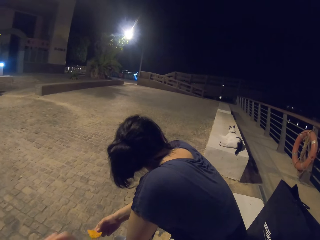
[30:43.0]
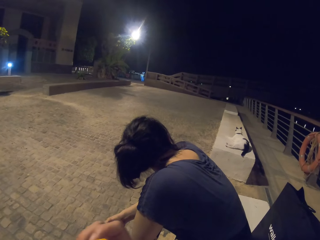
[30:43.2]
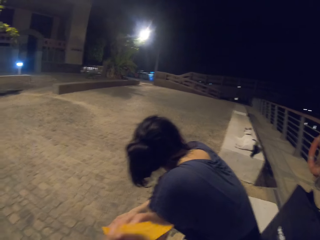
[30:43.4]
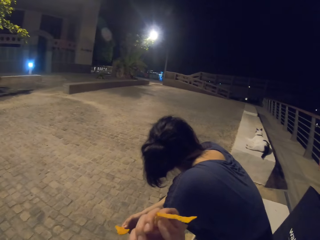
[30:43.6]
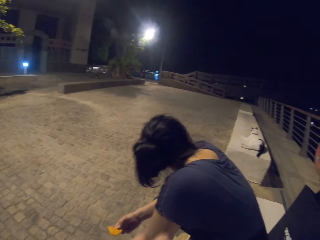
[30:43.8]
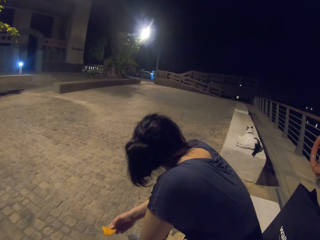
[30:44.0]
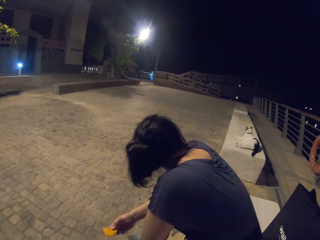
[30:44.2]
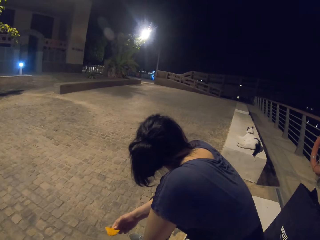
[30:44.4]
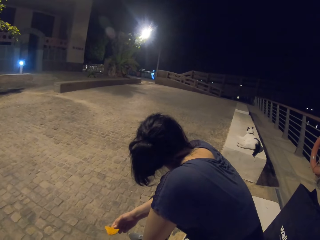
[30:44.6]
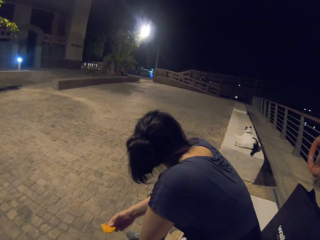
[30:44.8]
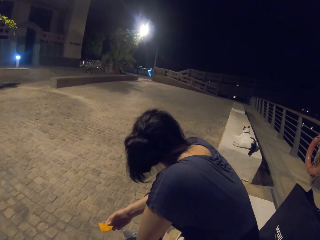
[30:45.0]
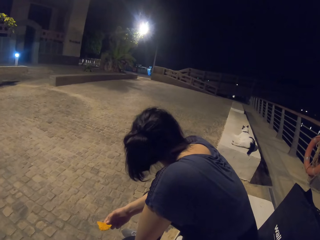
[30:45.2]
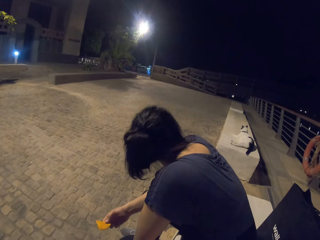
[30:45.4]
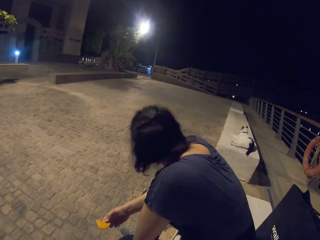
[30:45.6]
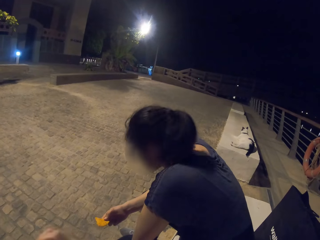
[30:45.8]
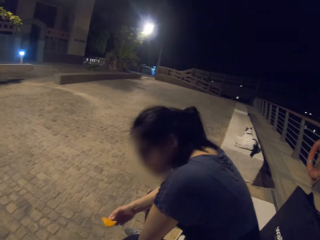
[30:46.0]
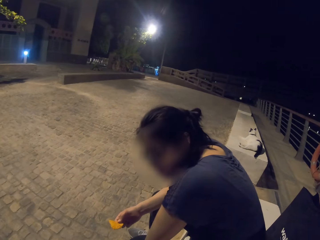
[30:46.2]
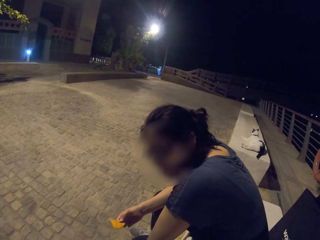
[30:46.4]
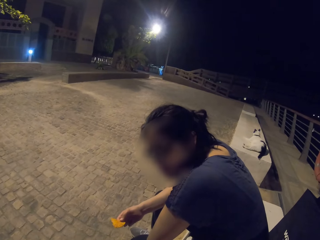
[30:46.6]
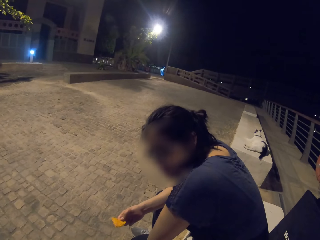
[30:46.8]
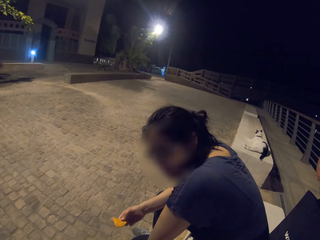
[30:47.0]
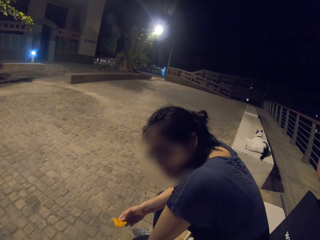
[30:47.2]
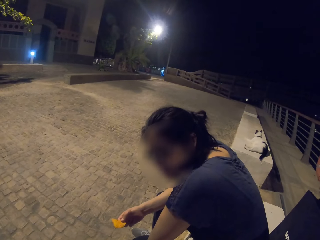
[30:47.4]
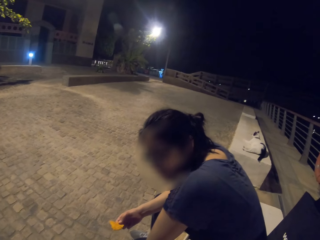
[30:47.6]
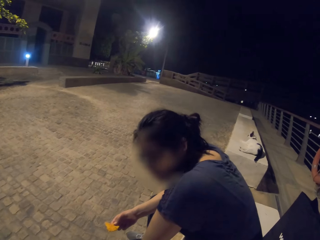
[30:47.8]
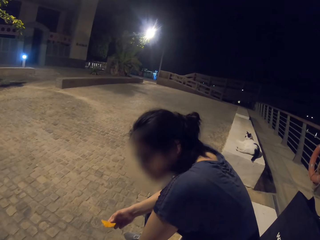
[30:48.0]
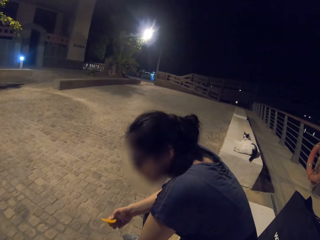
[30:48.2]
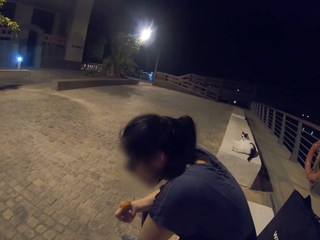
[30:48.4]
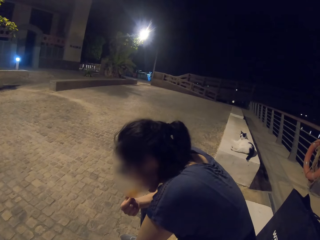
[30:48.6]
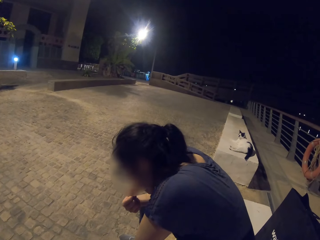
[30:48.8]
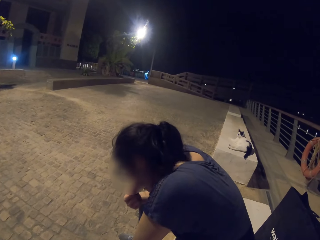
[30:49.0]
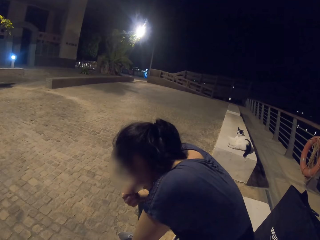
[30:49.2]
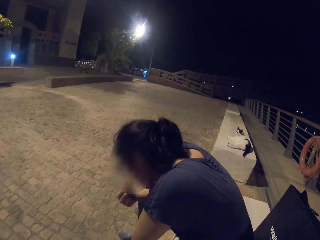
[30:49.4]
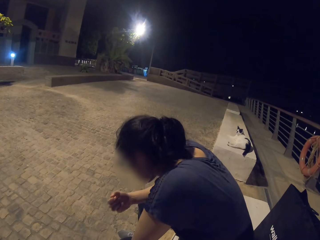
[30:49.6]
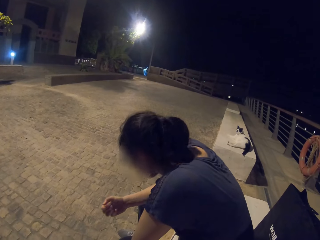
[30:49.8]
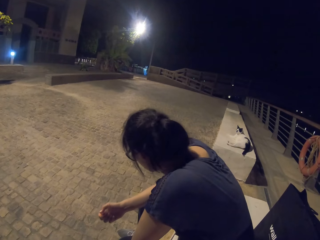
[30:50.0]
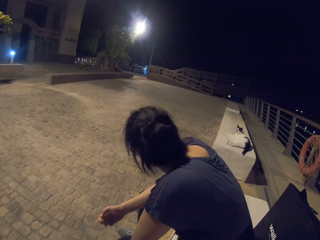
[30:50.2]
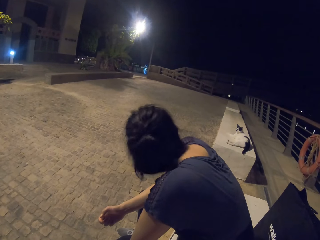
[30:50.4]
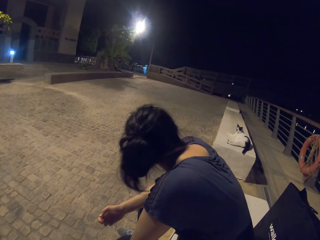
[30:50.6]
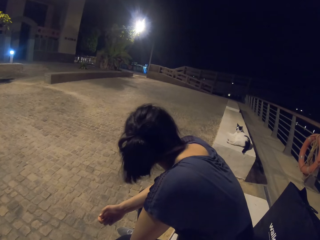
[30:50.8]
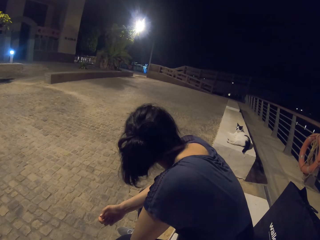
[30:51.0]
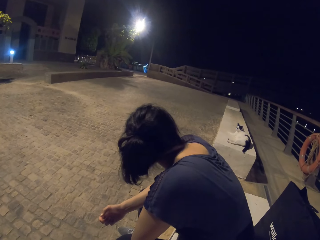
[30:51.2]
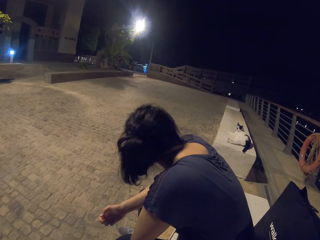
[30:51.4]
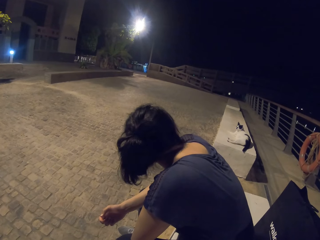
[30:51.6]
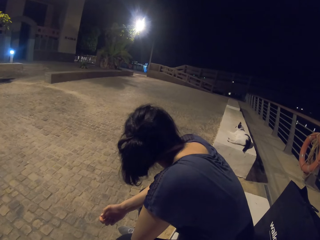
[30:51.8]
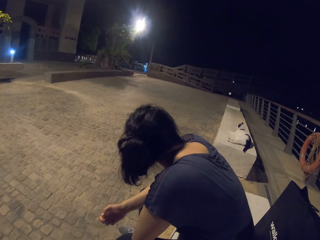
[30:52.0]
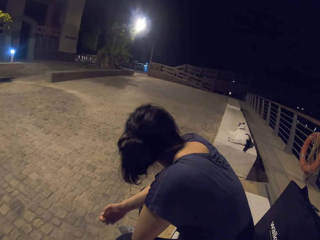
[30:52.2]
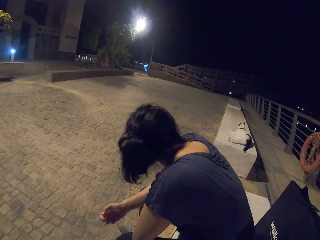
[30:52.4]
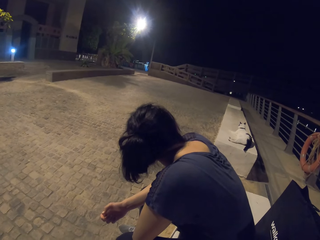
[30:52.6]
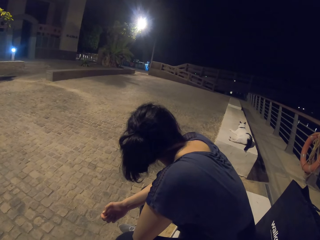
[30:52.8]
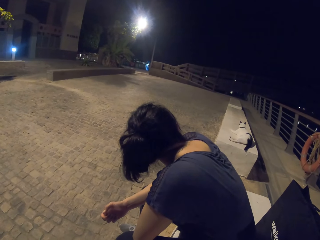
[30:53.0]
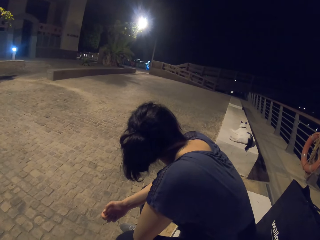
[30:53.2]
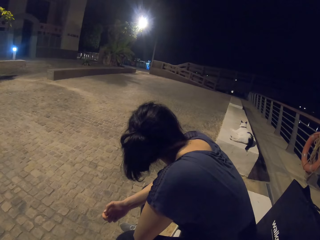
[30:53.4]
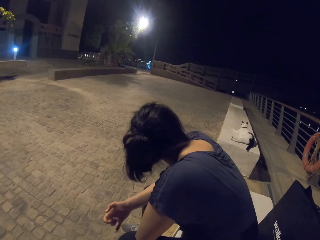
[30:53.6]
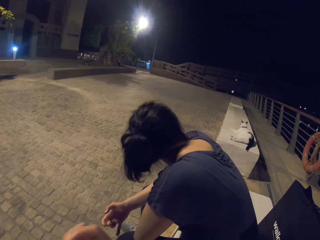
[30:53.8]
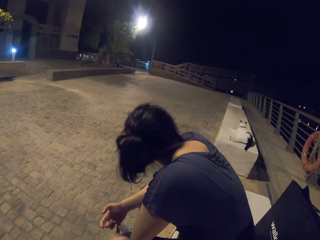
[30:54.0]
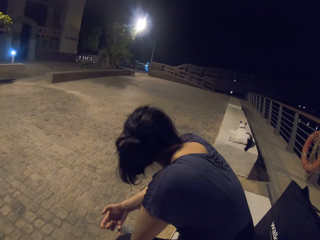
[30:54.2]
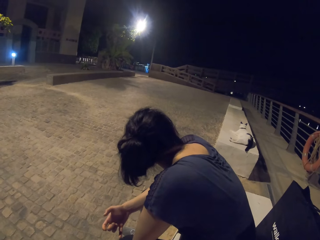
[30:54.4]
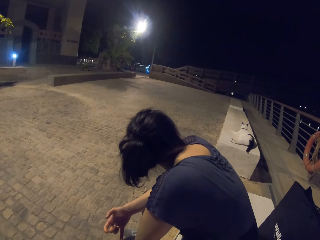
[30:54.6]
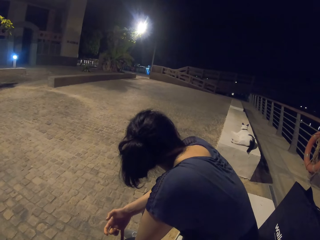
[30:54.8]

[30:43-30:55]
The camera wearer gestures with his hand. A woman eats the crisp.

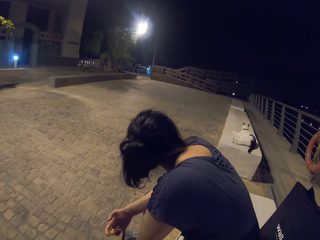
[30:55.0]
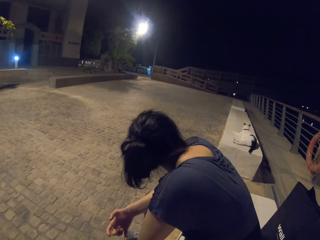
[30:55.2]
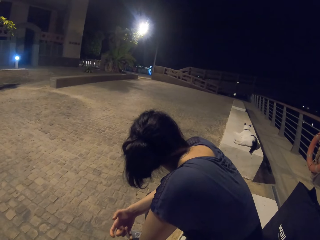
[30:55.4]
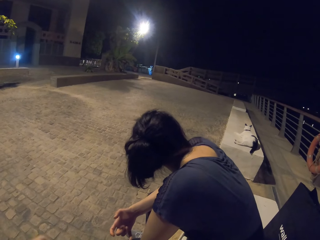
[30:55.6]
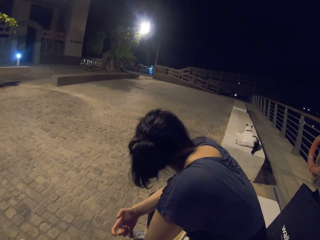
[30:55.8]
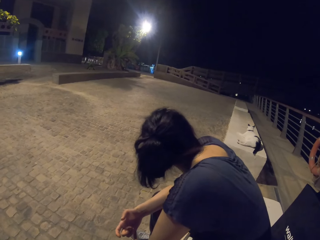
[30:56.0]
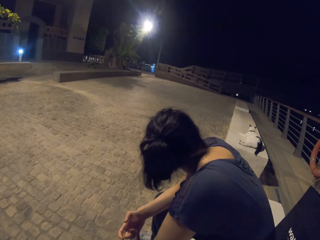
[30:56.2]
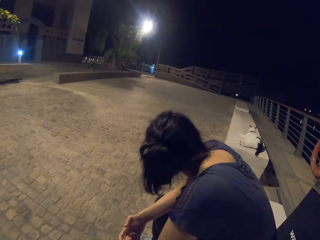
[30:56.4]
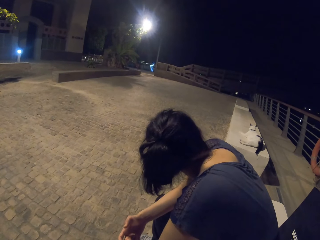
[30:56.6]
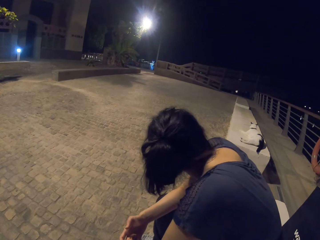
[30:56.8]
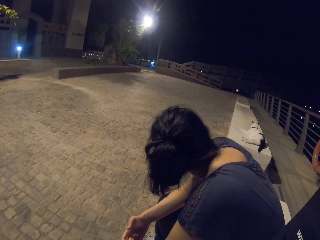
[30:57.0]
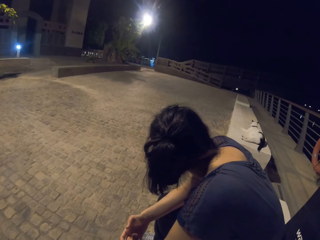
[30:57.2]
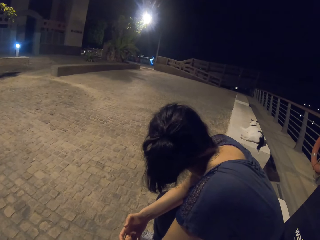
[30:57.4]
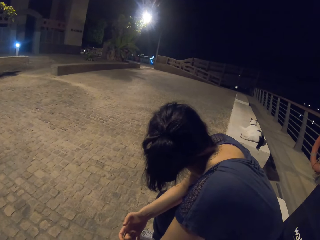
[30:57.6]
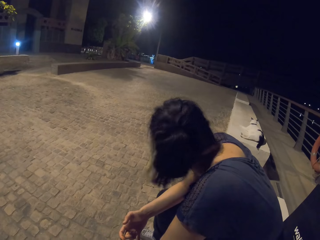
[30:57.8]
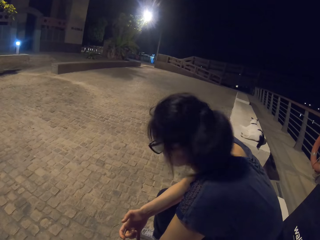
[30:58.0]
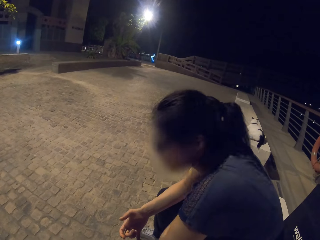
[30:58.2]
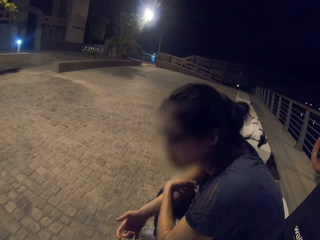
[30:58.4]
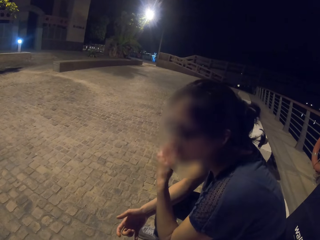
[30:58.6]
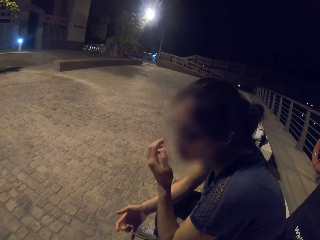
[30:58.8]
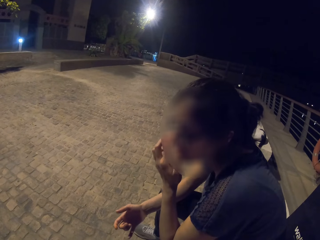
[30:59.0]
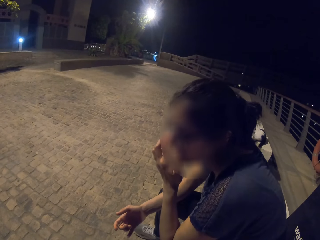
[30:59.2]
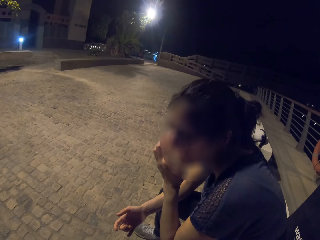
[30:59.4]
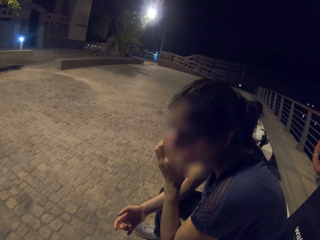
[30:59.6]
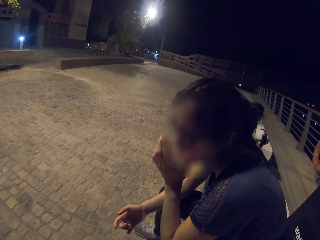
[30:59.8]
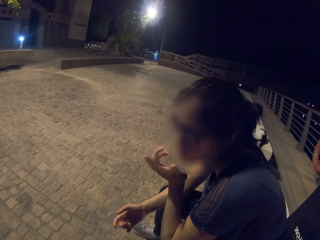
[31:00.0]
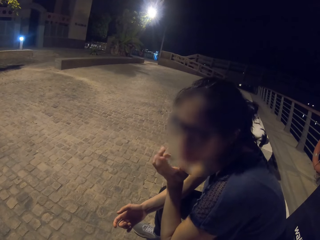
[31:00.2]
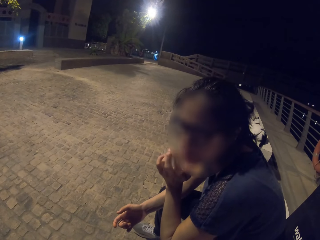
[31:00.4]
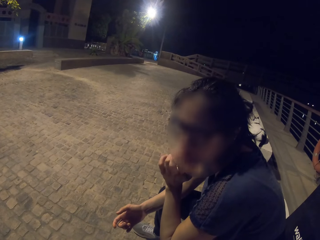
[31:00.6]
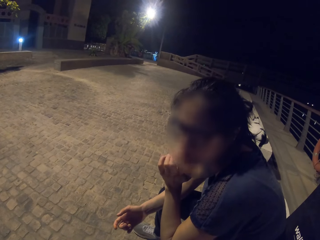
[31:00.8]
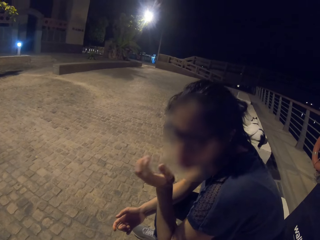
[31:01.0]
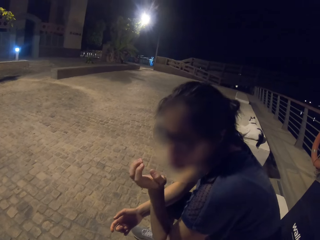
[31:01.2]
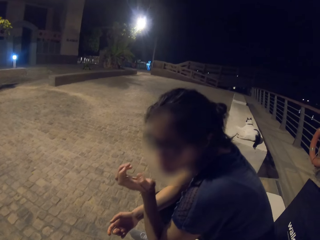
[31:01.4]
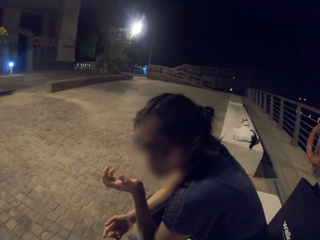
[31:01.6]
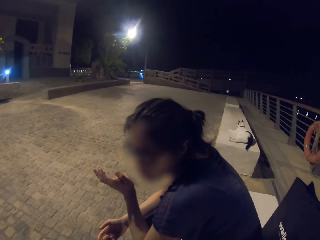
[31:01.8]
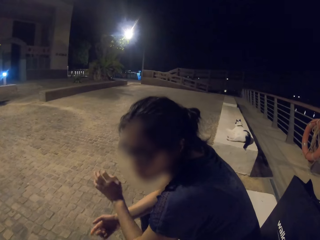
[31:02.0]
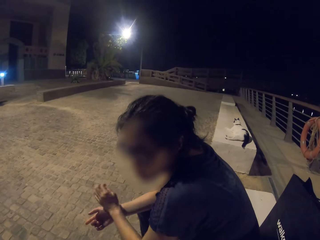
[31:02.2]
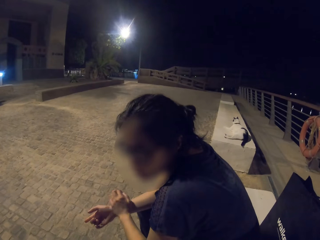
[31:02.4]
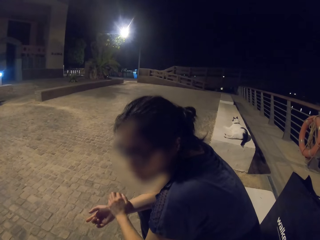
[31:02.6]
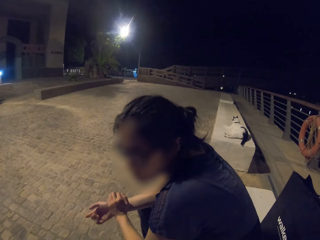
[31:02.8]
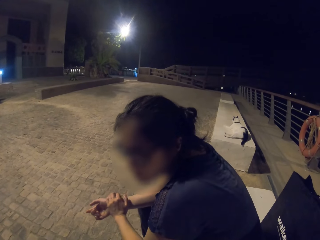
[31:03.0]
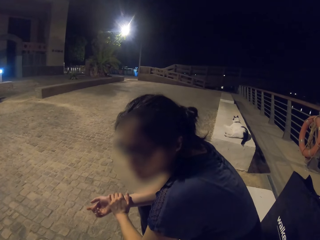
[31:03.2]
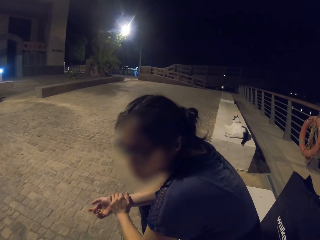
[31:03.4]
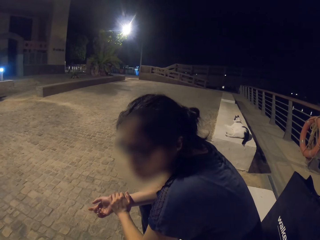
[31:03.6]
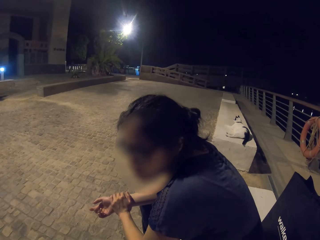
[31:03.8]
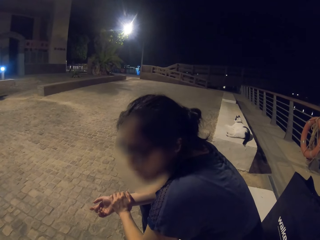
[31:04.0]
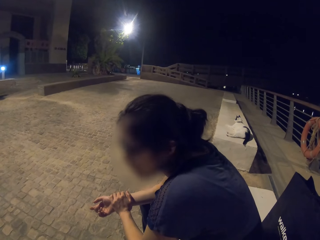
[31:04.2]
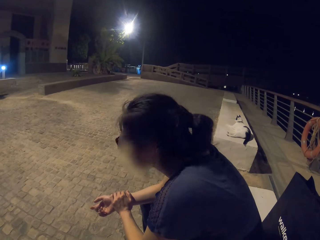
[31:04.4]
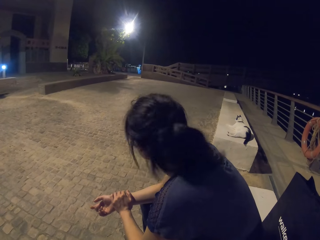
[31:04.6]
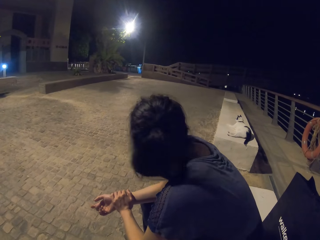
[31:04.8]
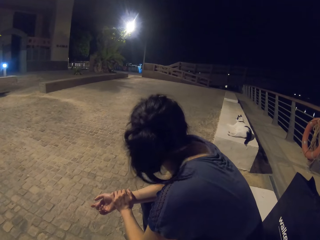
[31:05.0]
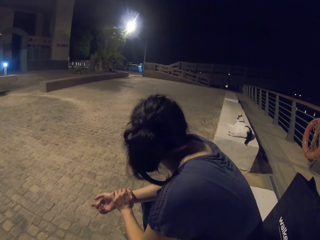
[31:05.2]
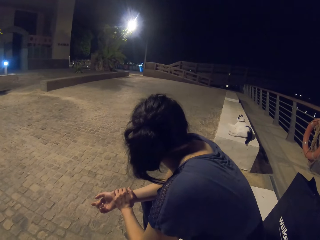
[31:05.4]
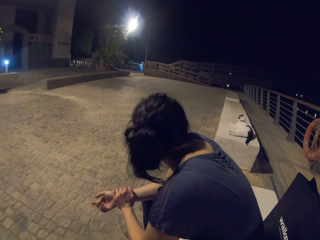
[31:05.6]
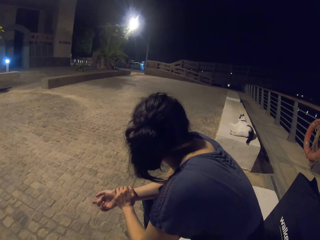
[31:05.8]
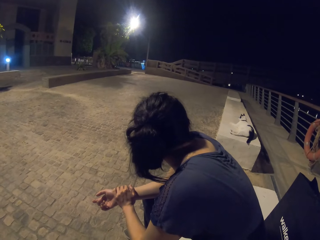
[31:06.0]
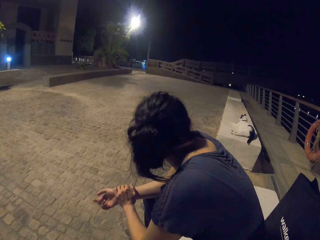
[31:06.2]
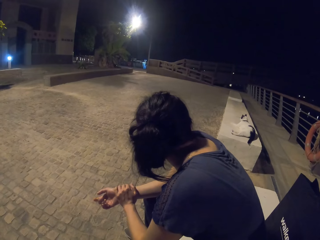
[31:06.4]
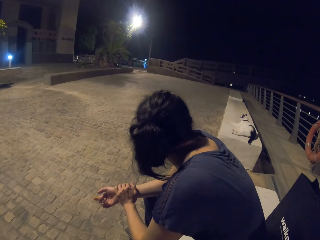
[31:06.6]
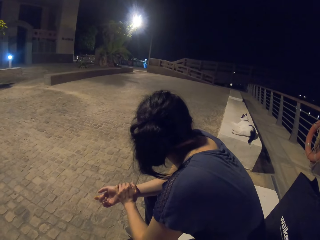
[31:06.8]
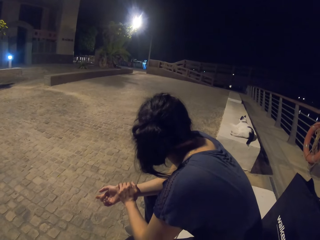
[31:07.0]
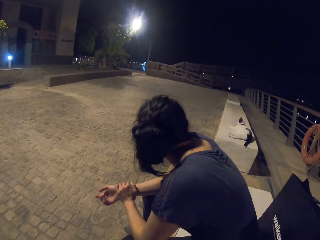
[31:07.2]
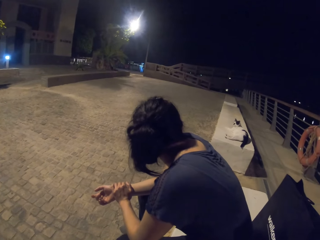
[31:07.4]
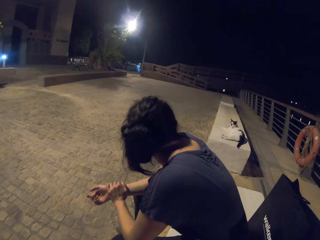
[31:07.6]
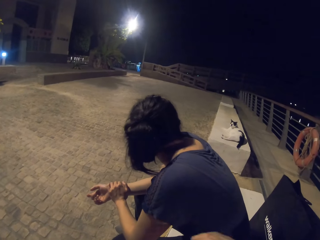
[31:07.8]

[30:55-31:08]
A woman moves her hand and gestures with her finger. The woman talks to the camera wearer.
